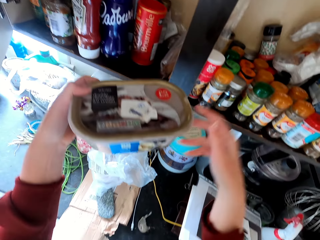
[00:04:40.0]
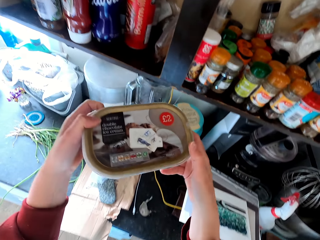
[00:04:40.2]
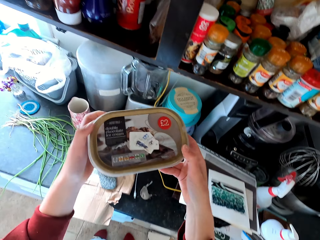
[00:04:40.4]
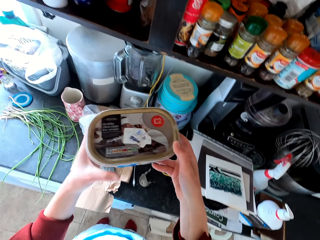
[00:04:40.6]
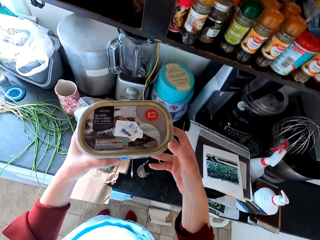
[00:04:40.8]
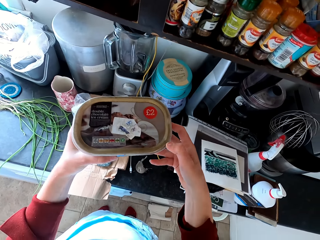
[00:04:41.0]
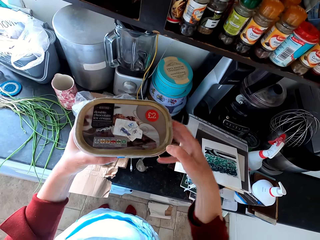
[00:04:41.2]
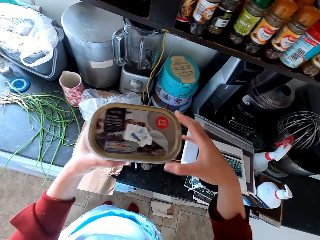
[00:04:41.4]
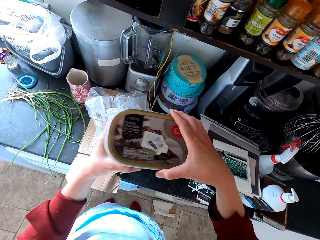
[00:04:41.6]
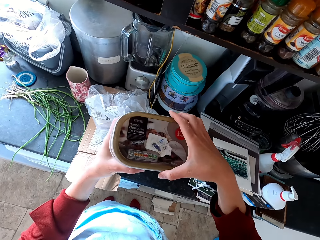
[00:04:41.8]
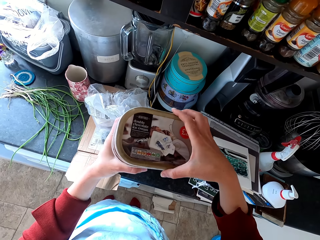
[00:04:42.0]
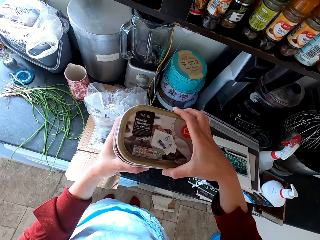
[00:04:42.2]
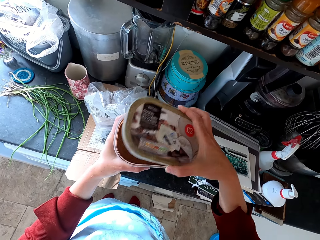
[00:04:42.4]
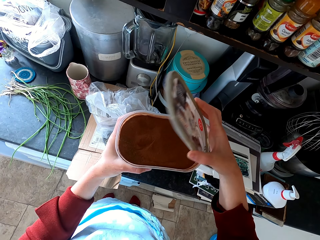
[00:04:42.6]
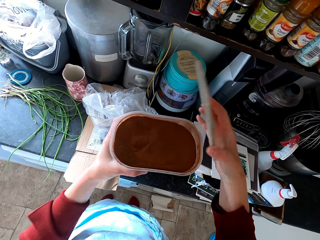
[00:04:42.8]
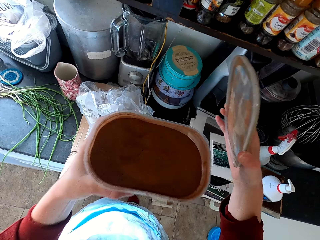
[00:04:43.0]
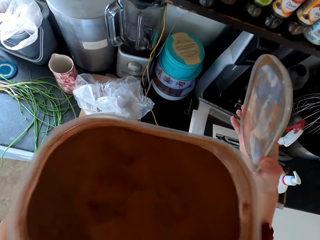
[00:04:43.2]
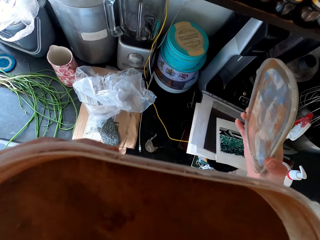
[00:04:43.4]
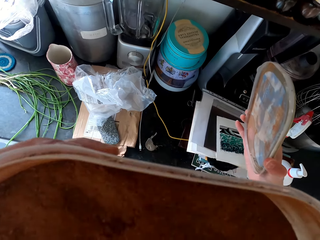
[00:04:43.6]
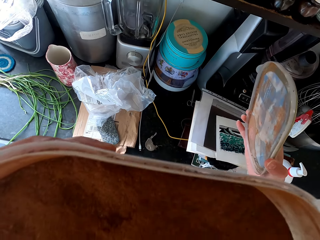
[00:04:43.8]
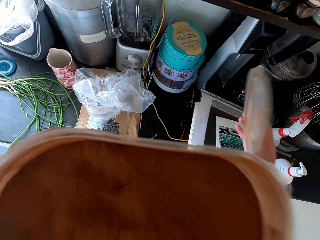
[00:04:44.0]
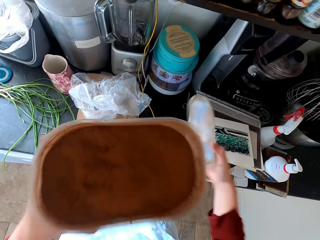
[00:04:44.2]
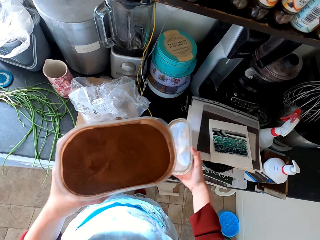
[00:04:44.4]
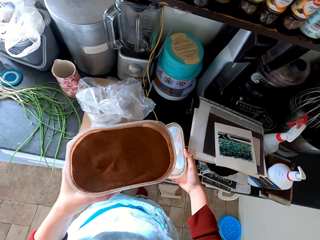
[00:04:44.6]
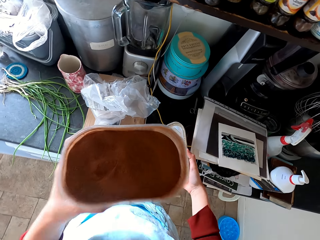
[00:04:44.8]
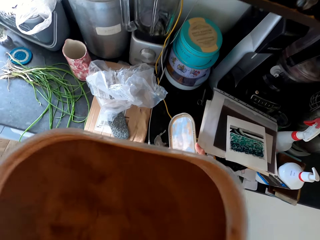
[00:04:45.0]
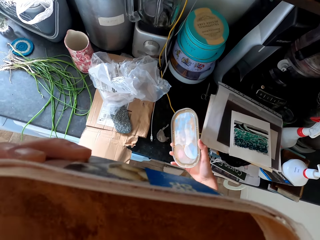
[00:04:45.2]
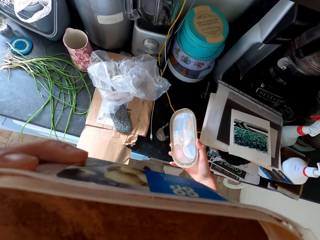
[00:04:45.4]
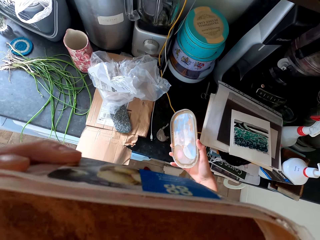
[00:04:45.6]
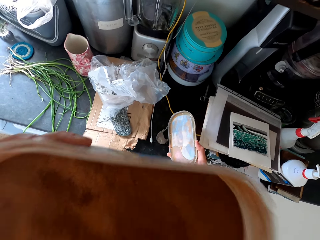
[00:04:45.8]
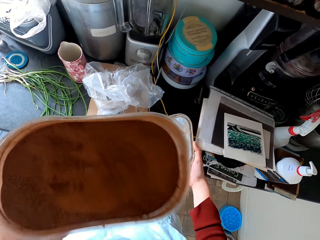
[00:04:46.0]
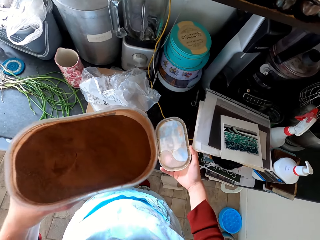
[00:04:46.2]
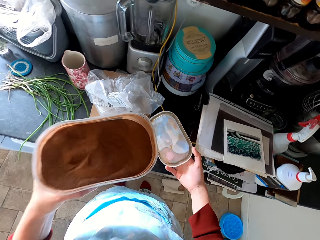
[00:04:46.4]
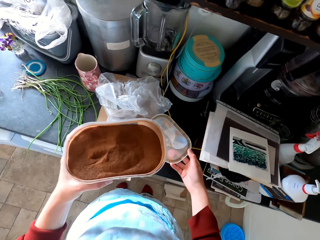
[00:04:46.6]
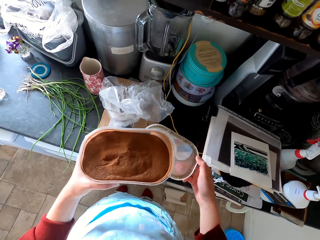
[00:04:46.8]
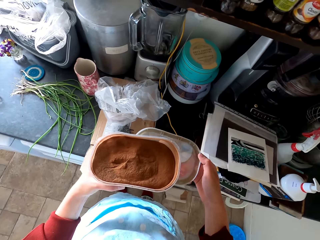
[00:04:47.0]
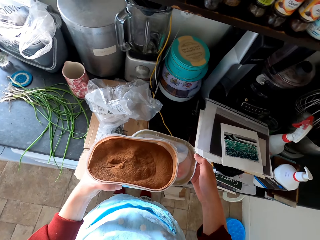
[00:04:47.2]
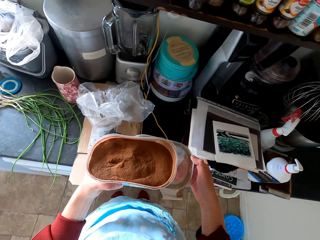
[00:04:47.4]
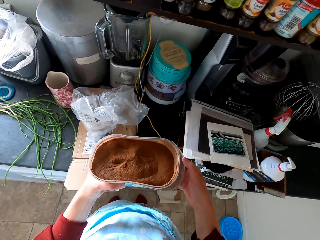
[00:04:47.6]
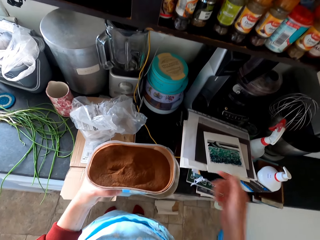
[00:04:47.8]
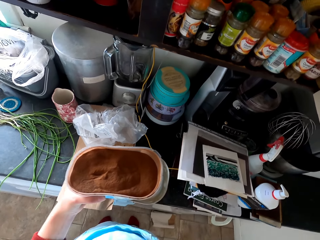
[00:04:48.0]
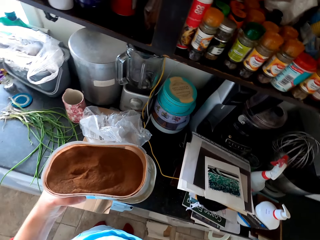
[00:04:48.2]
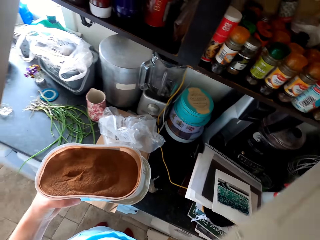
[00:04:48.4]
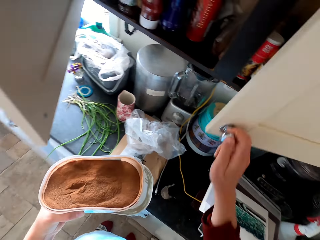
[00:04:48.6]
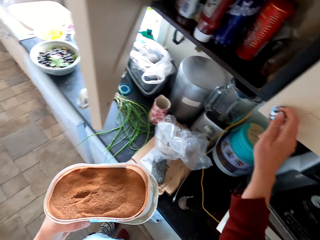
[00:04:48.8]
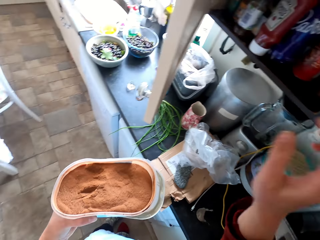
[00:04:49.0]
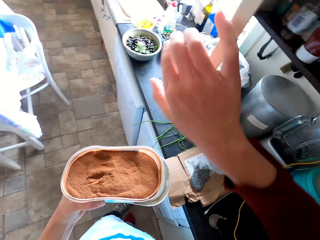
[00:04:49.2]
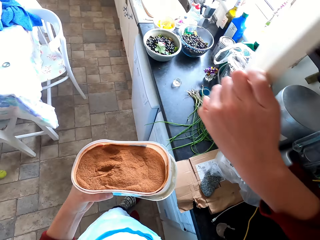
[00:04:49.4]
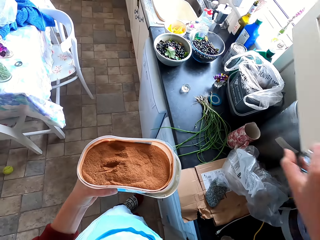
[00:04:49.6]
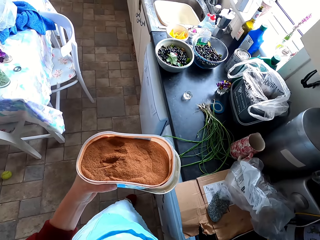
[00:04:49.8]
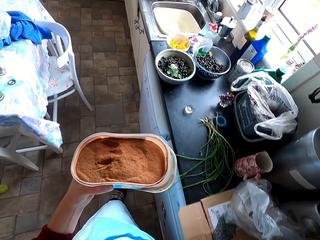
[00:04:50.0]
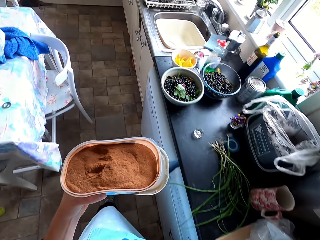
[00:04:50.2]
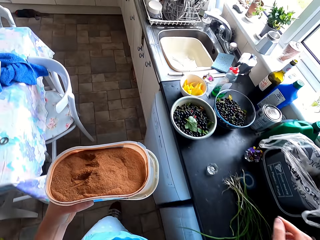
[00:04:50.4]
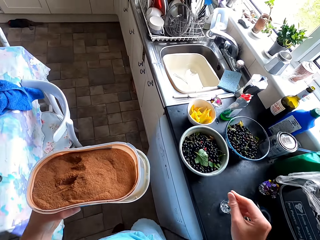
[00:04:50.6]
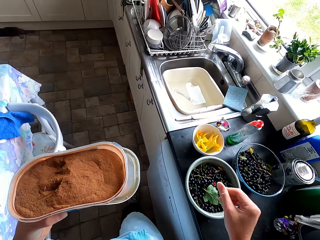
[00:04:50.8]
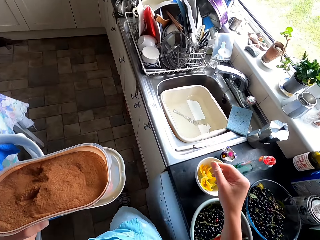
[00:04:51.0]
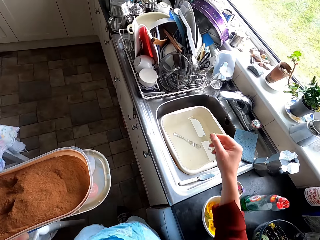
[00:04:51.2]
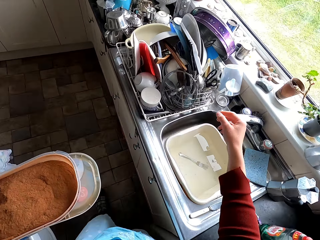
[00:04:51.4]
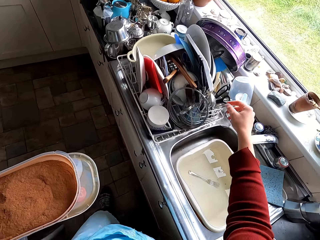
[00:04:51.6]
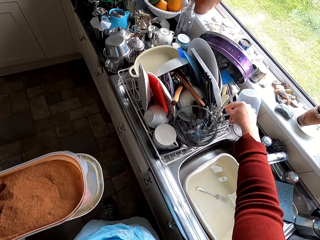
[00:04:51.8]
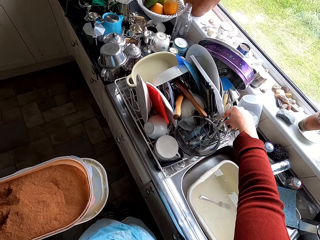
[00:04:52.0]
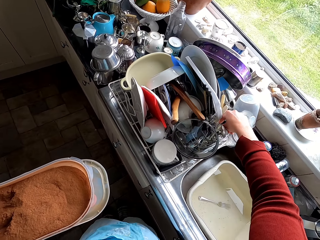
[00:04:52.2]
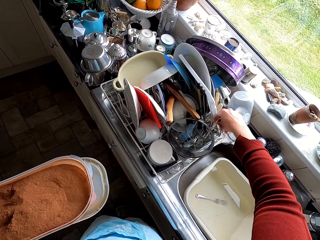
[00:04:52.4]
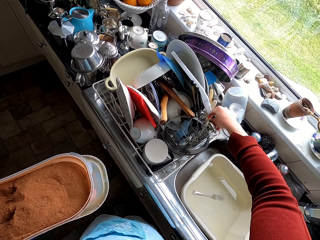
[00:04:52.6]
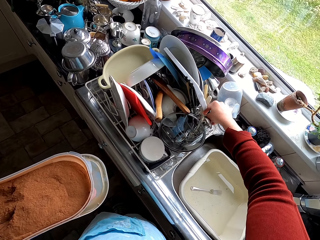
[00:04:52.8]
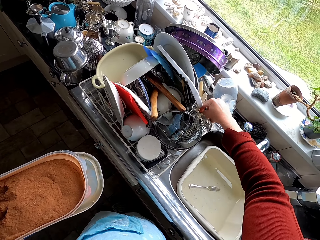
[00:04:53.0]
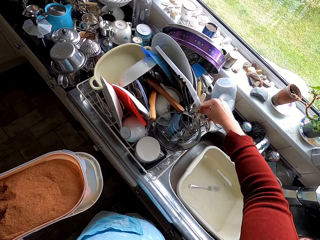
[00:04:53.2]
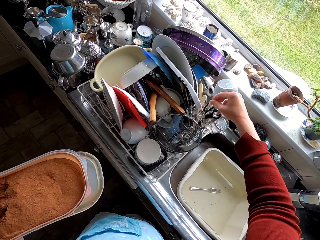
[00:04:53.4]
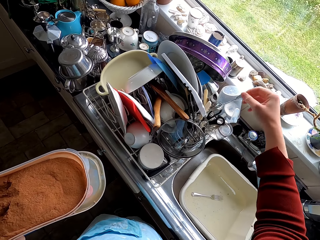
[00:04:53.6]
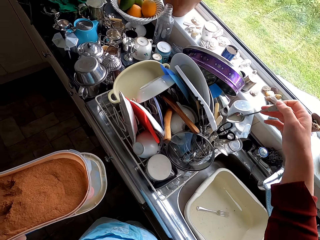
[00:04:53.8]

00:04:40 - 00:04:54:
The camera wearer opens the container lid. They open the container lid again. They smell the spices in the container. They close the kitchen cabinet. They walk across the kitchen. They pick up a spoon from the utensil rack.

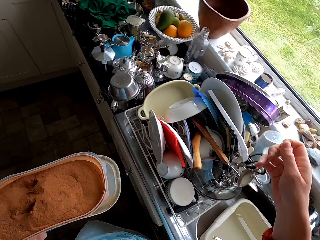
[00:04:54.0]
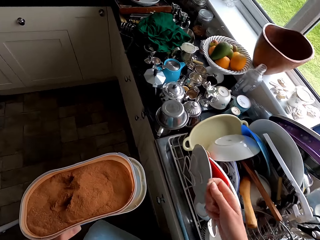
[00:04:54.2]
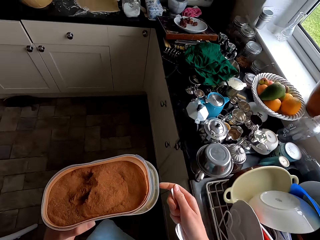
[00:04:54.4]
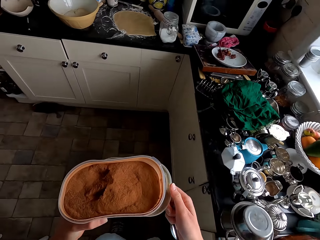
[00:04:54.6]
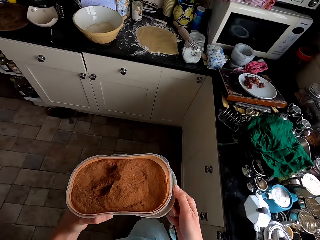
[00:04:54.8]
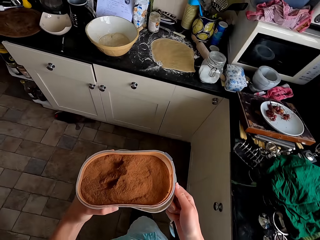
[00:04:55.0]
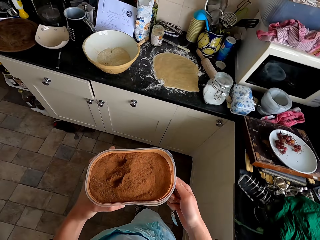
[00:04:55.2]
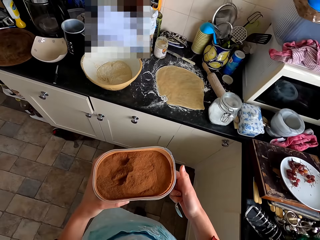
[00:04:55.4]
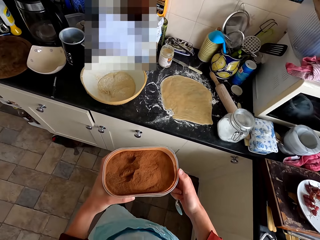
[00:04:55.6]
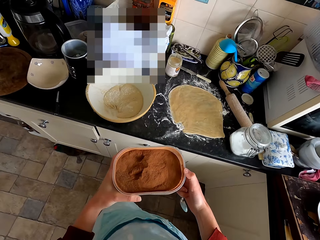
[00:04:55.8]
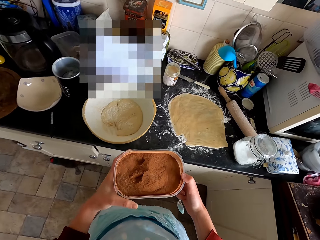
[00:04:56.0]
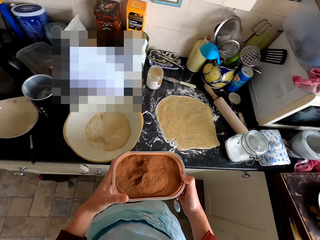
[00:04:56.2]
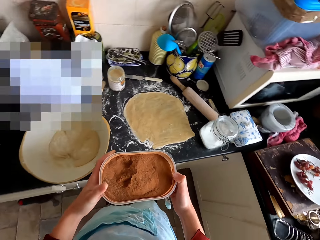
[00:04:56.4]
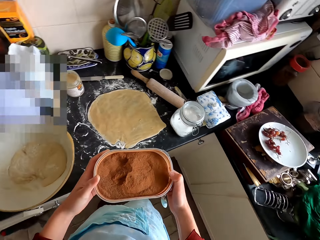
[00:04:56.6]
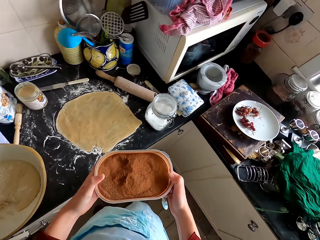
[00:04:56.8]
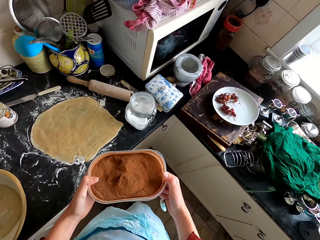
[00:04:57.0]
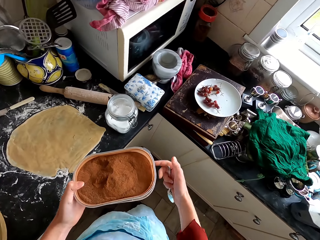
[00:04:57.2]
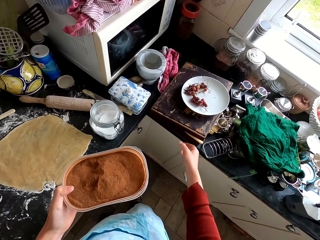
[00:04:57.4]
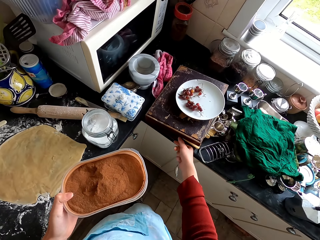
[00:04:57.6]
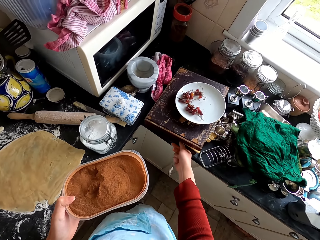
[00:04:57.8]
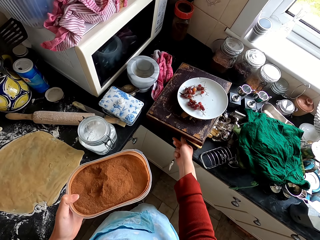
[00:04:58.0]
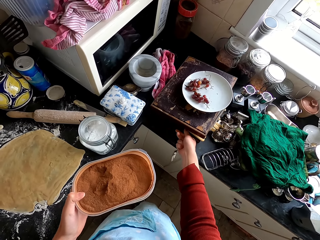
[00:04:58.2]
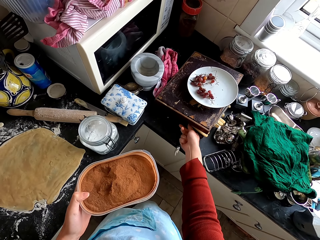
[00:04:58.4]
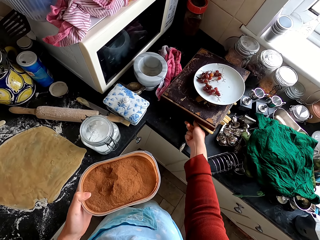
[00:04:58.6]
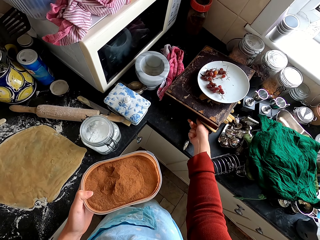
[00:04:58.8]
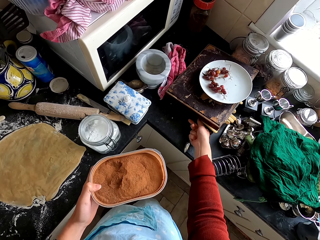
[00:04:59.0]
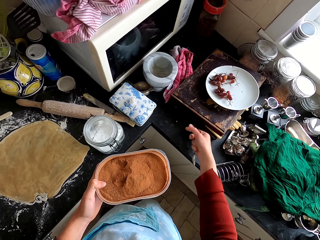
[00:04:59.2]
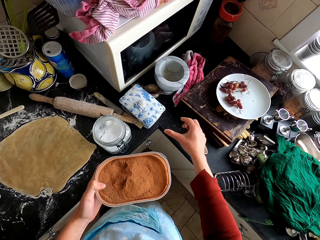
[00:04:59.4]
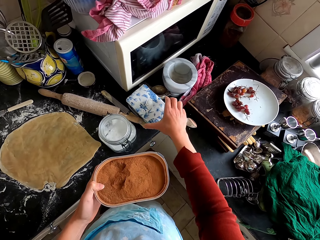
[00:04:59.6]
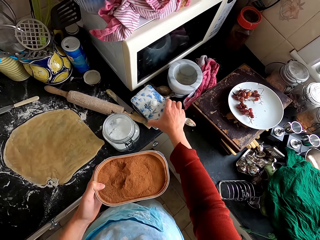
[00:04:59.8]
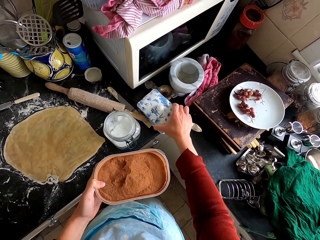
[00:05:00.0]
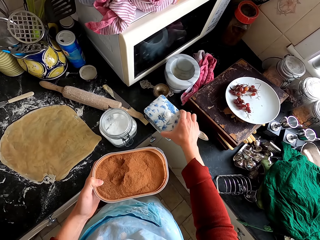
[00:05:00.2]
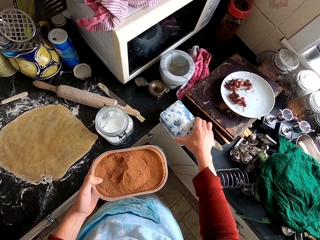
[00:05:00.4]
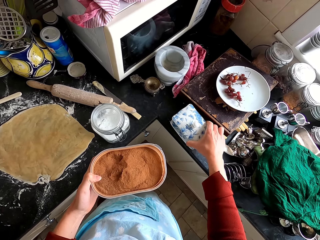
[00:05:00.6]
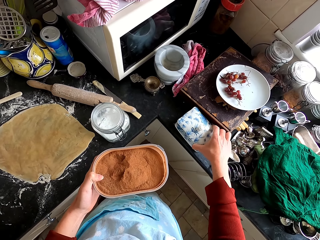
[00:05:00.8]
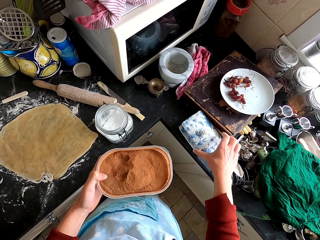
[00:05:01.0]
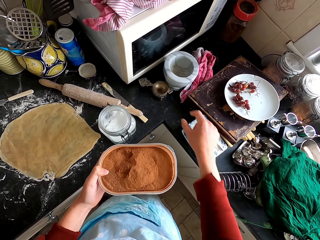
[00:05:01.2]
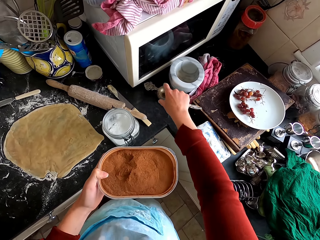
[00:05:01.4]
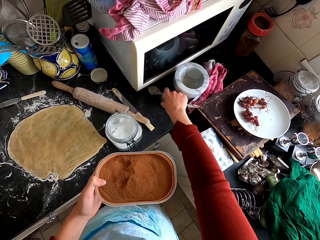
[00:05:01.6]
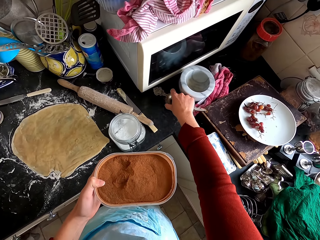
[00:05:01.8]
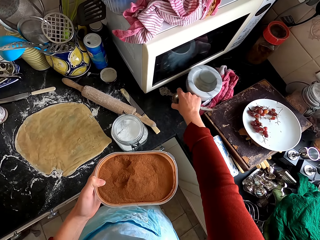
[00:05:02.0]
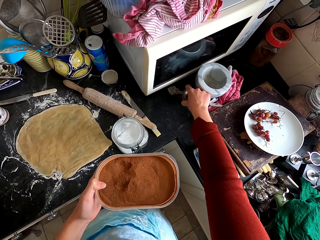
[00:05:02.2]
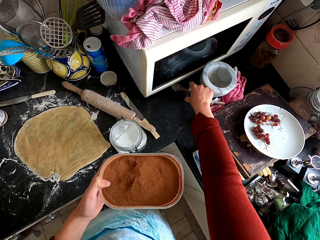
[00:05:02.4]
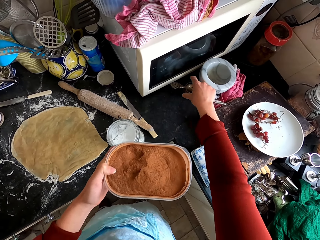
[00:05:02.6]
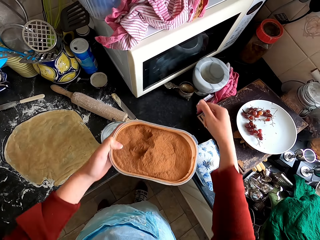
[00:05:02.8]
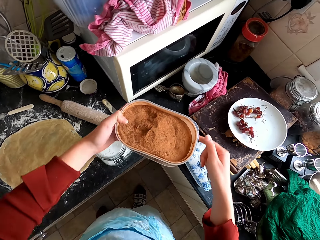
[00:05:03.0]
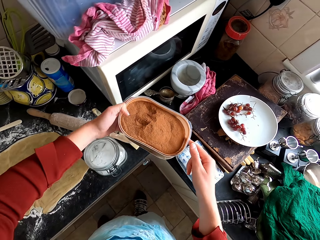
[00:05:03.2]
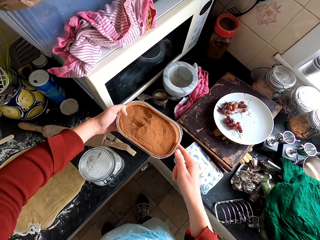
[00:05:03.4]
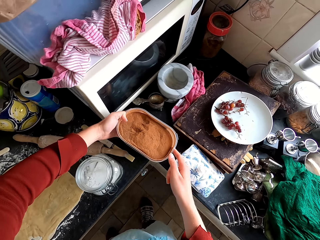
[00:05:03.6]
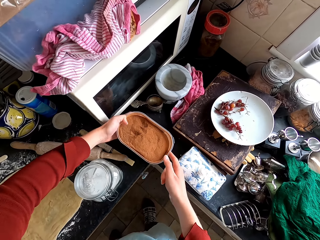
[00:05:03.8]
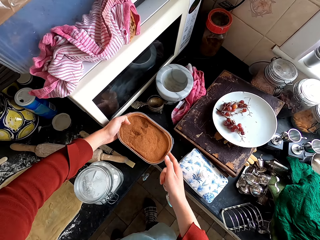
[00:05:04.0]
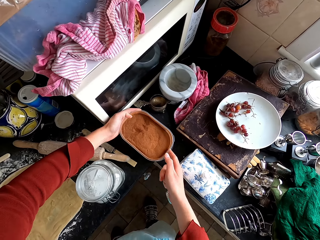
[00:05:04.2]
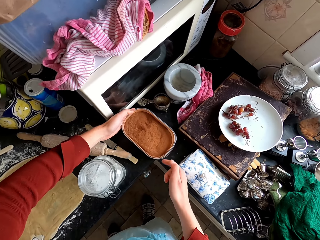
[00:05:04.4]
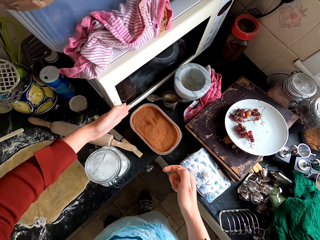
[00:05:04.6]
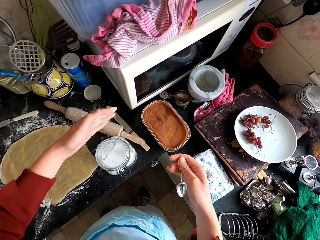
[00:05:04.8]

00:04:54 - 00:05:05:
The camera wearer walks across the kitchen to the counter top. They extend the piece of wood on the counter top. They extend the utensils on the counter top. They move something on the kitchen counter. They put the container on the counter top.
